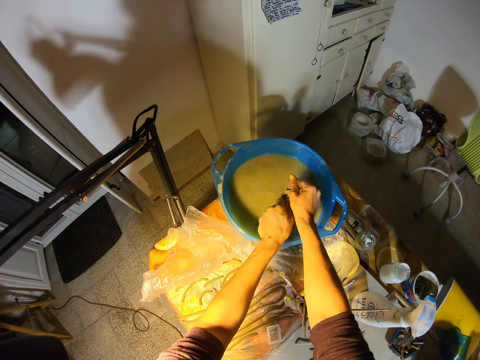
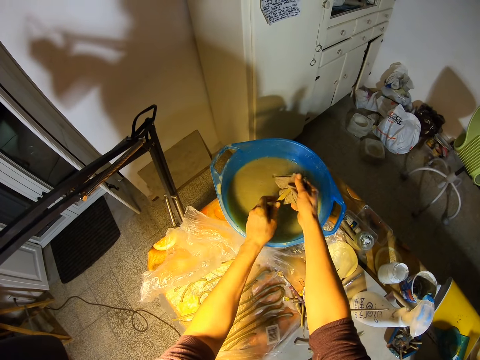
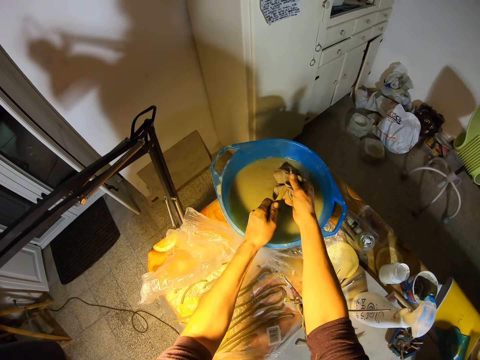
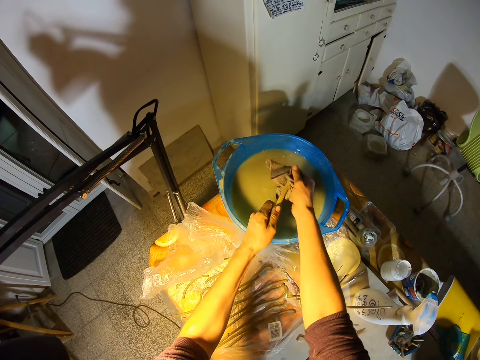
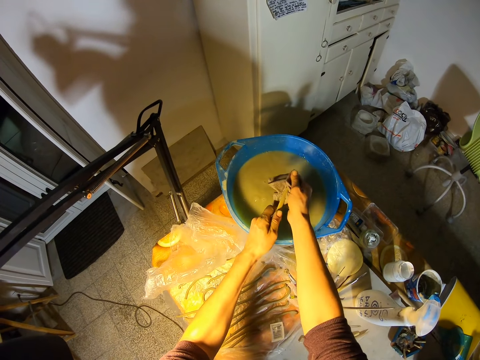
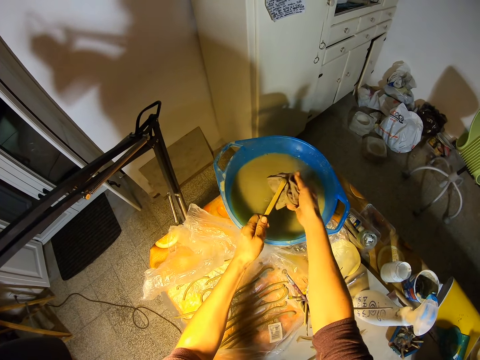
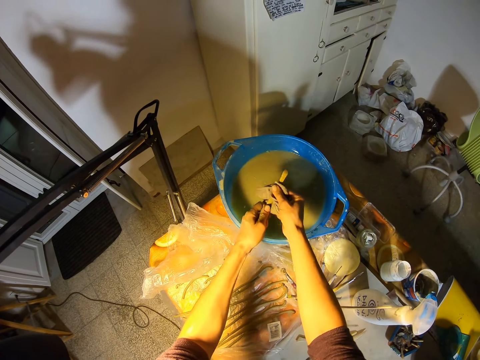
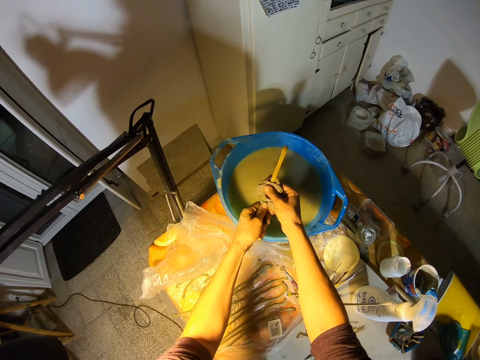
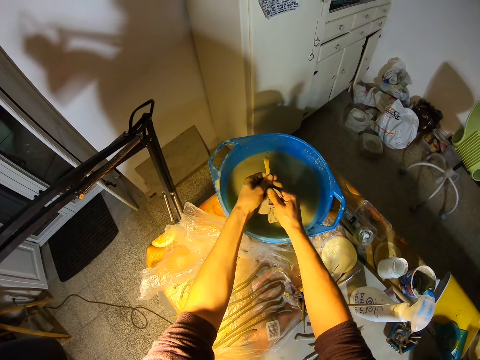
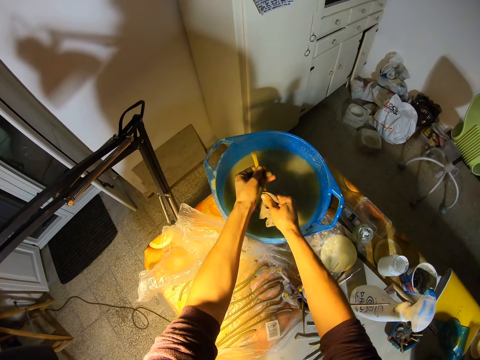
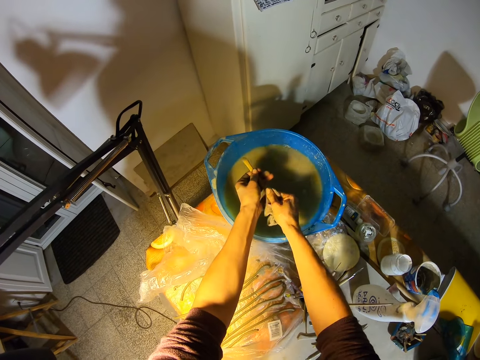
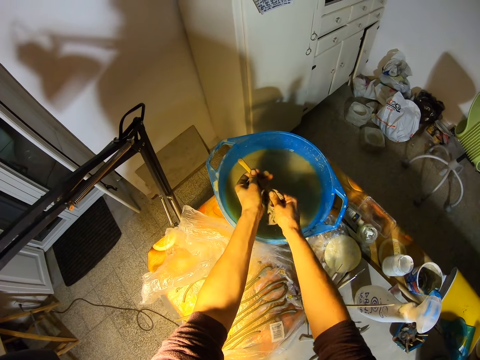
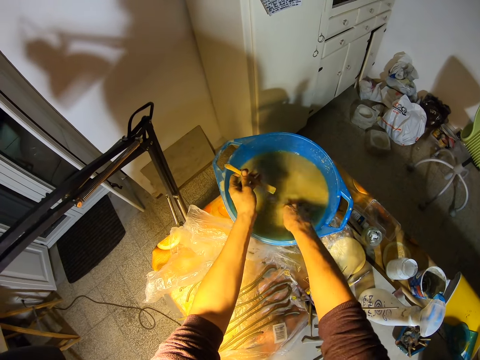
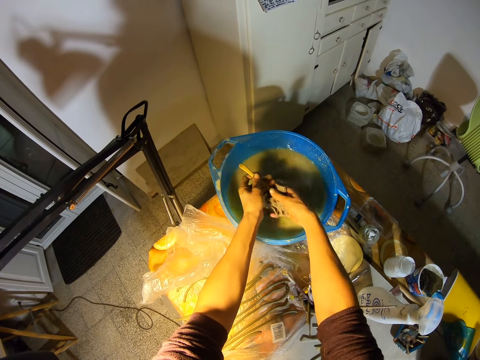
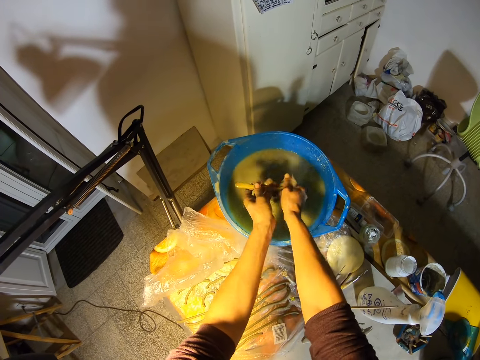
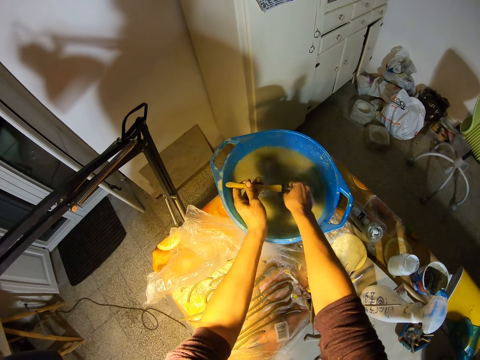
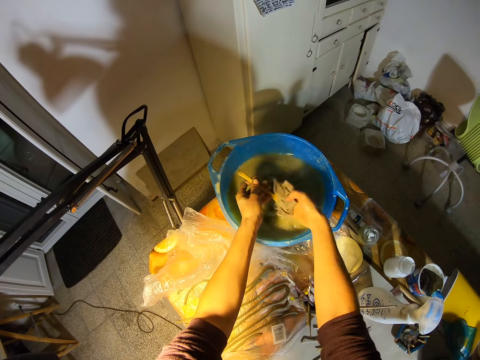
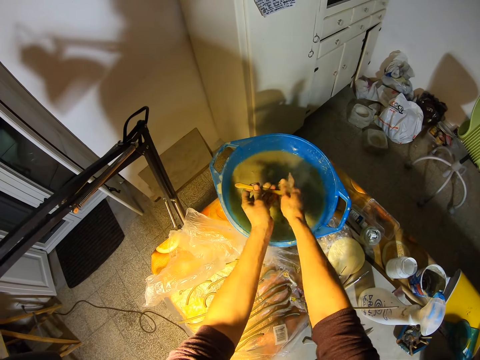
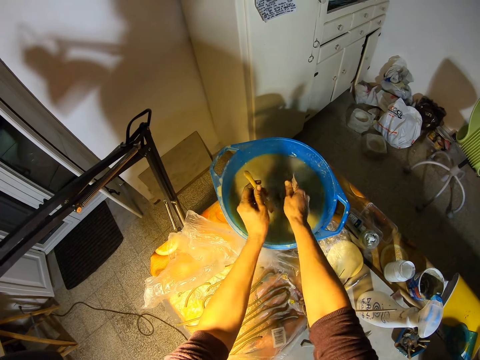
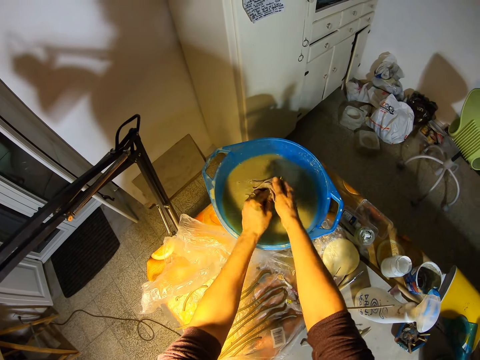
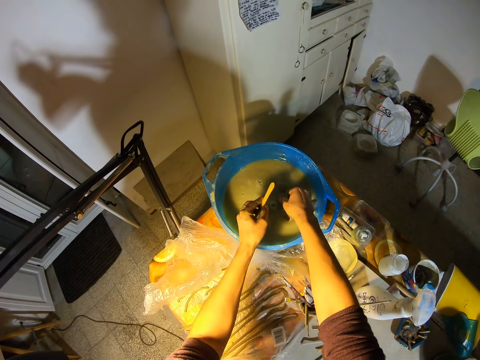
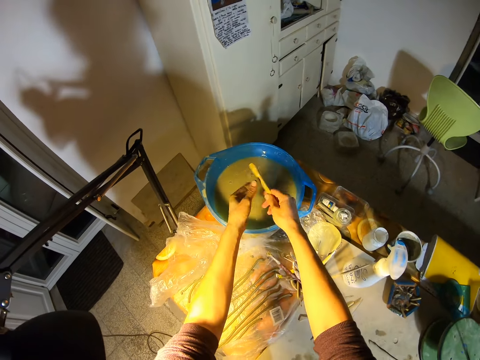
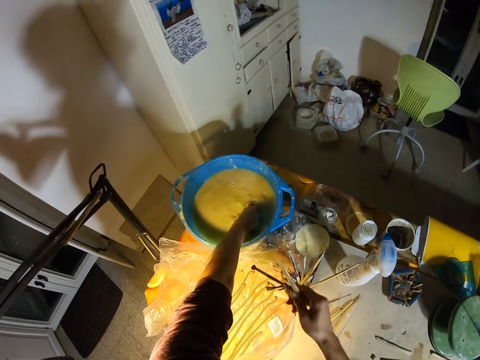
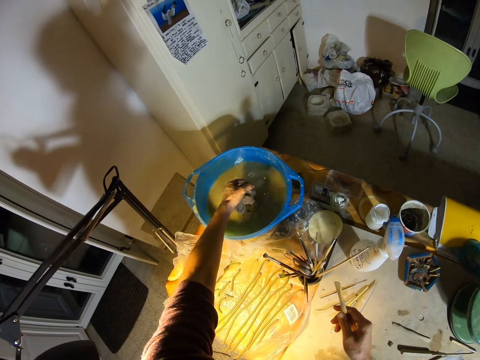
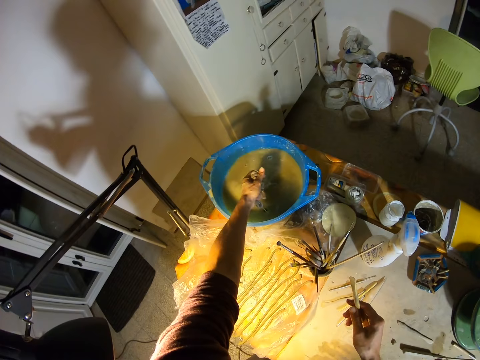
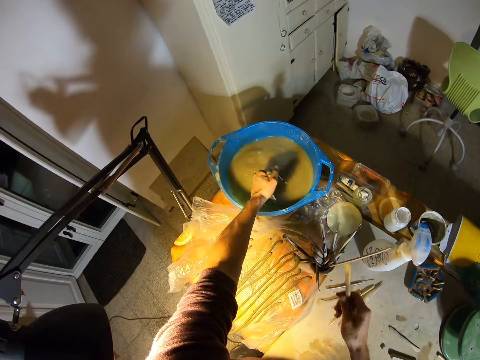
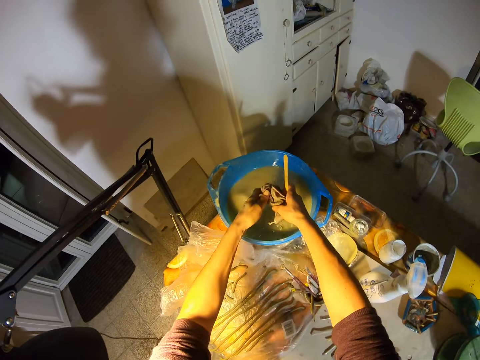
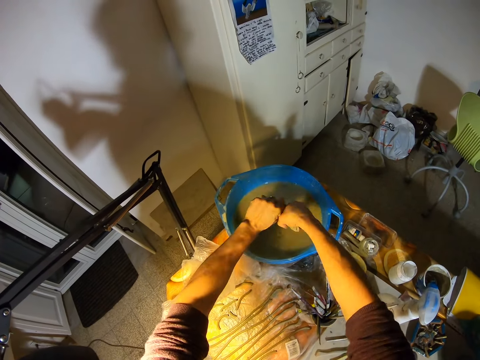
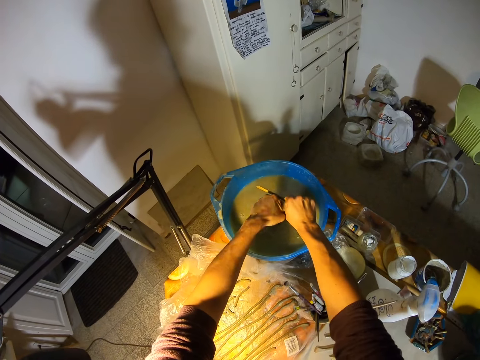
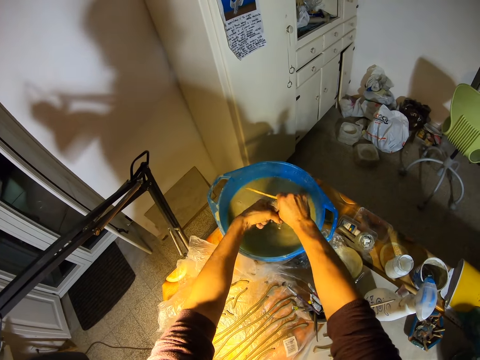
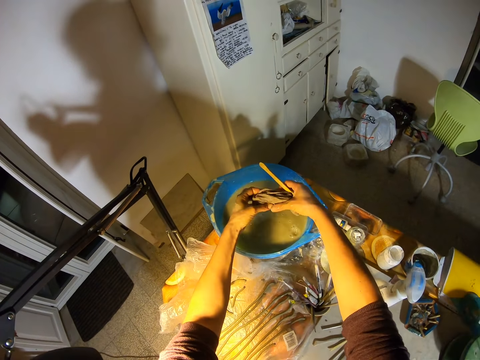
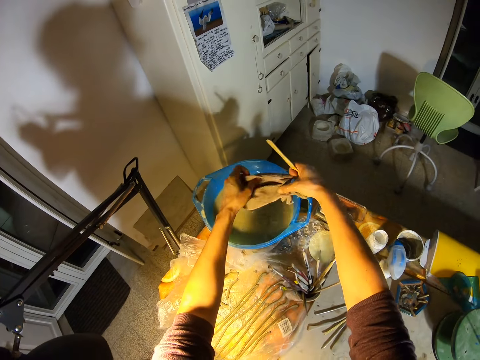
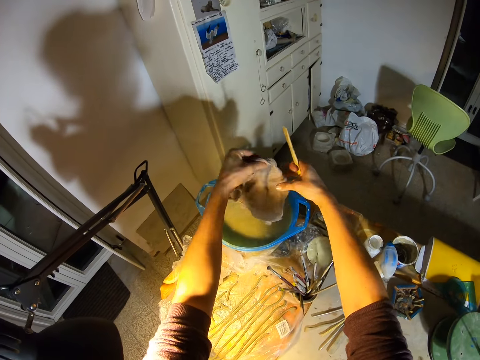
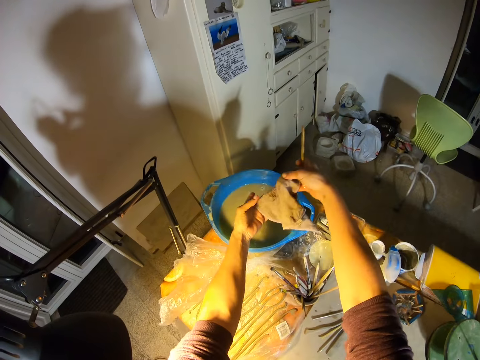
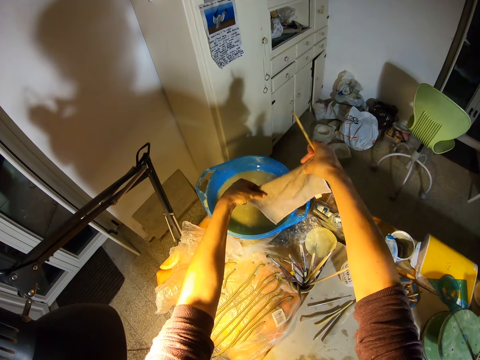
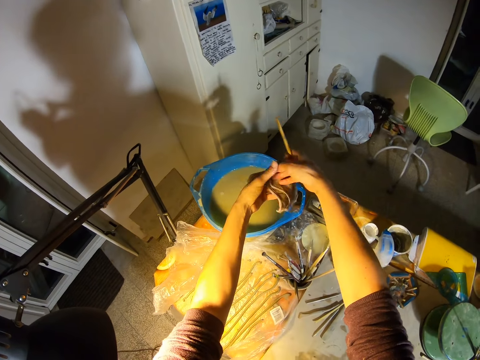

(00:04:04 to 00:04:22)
The camera wearer dips the rag in his right hand into the bowl with water. He washes the modeling tool with the rag in his right hand. He dips the rag in his right hand into the bowl with water. He washes the modeling tool with the rag in his right hand. He drops the rag into the bowl with water. He passes the modelling tool to his right hand. He holds the modelling tool with both hands. He picks the rag from the bowl of water with his left hand. He squeezes the rag with his left hand. He folds the wet rag with his left hand. He squeezes the rag with both hands. He folds the wet rag with both hands. He spreads out the rag with both hands. He adjusts the rag with both hands. He folds the rag with both hands.

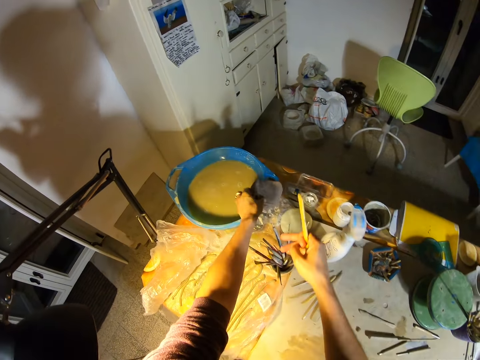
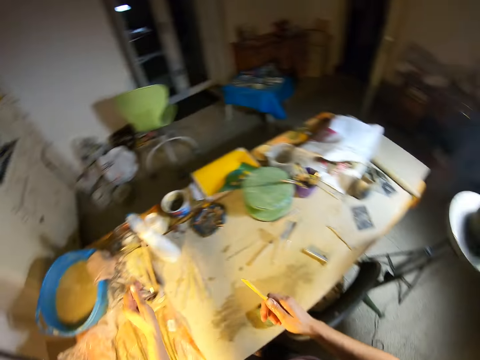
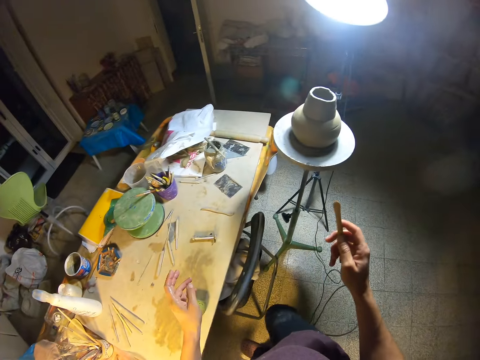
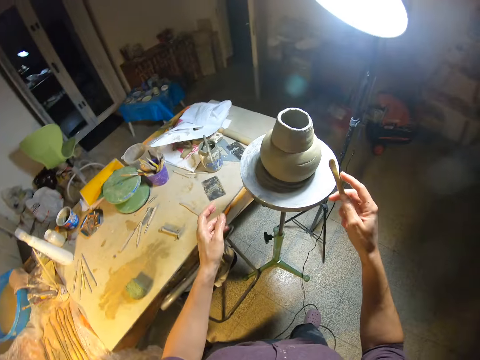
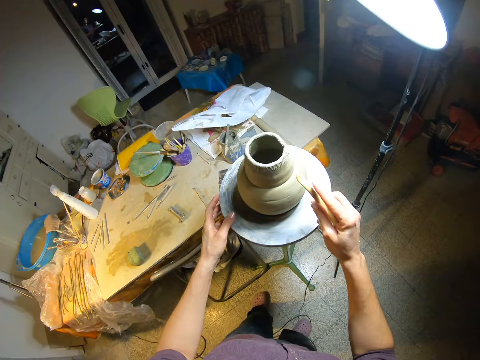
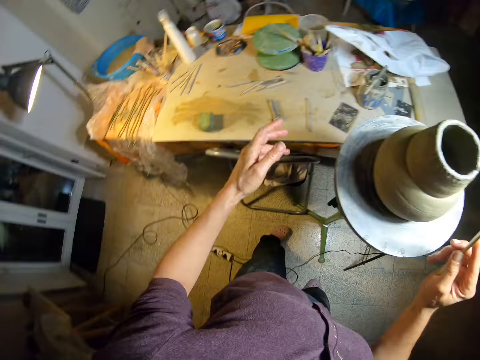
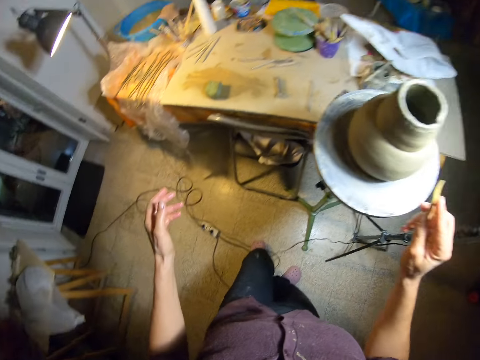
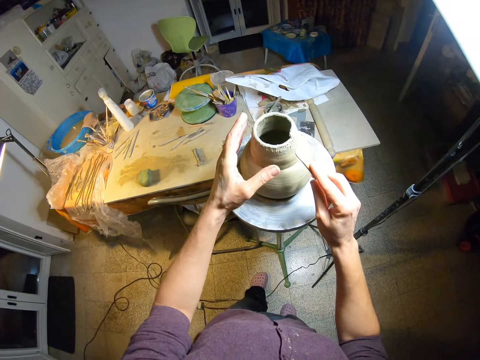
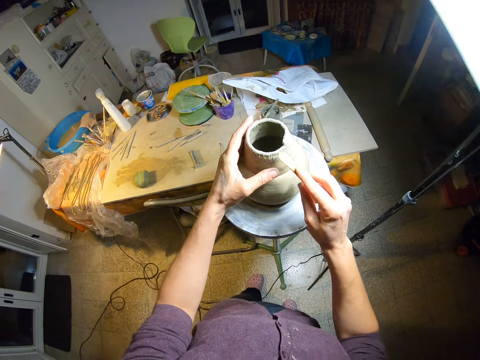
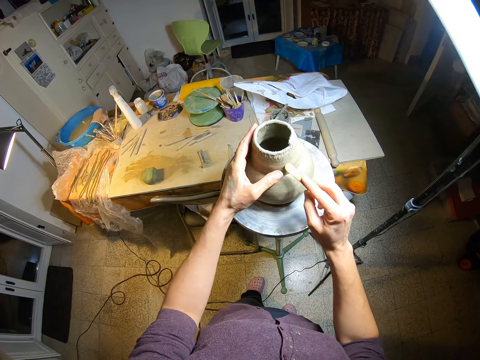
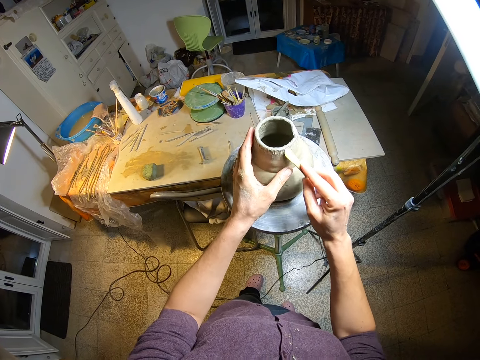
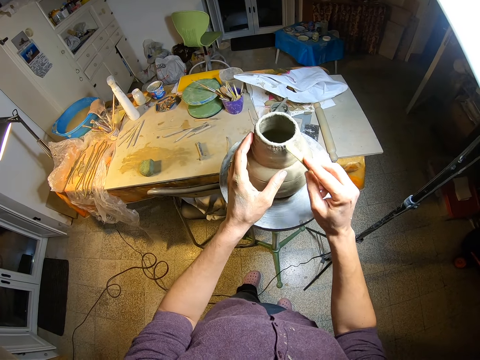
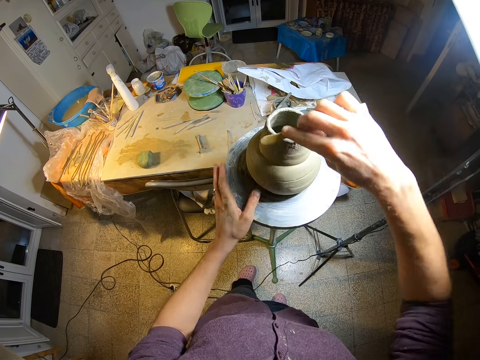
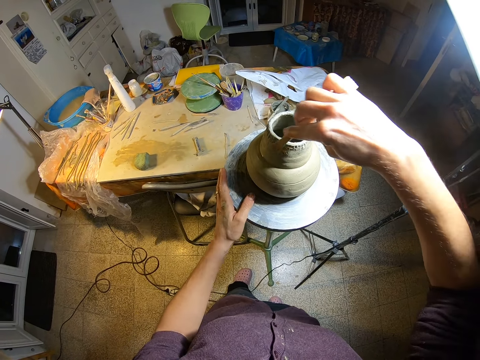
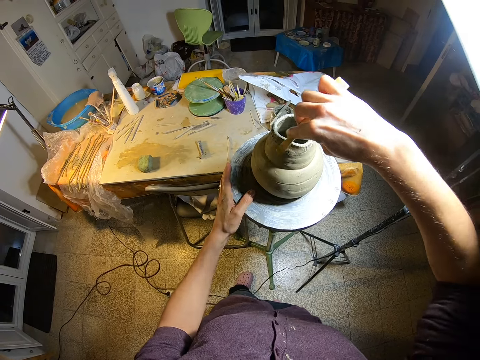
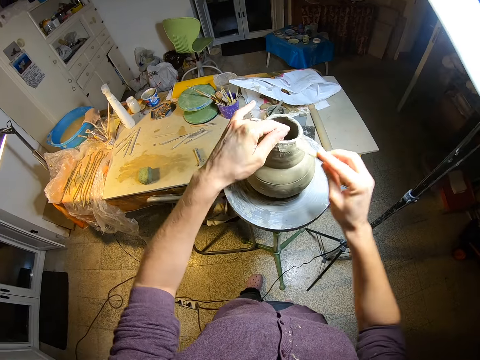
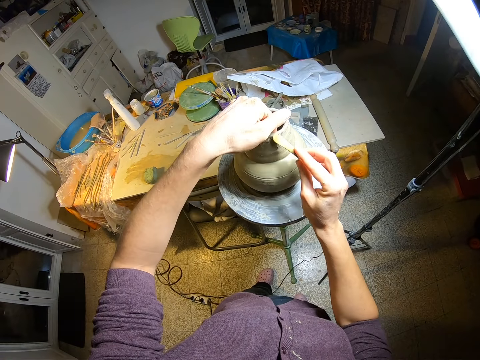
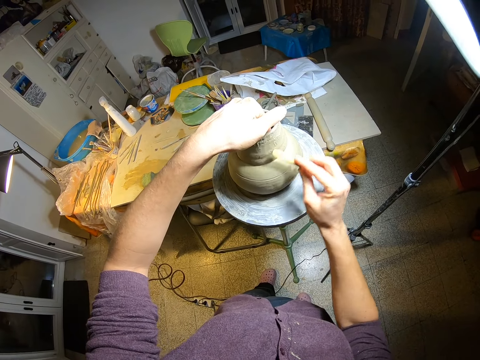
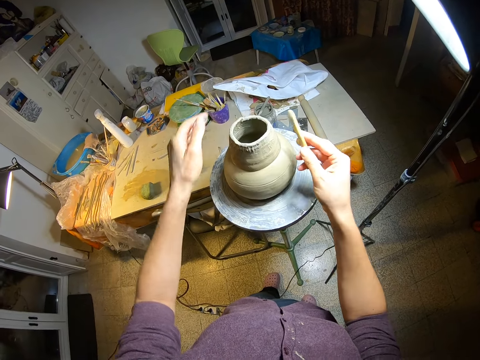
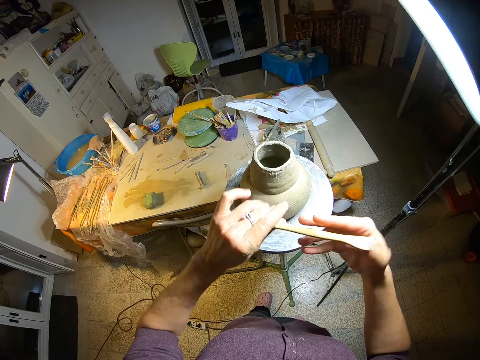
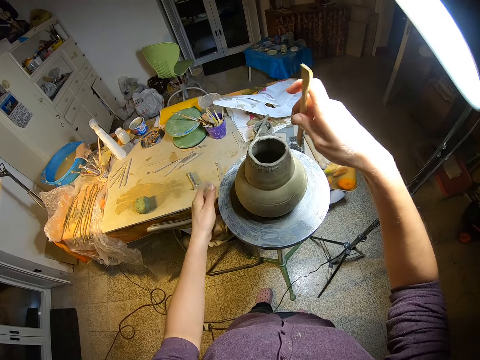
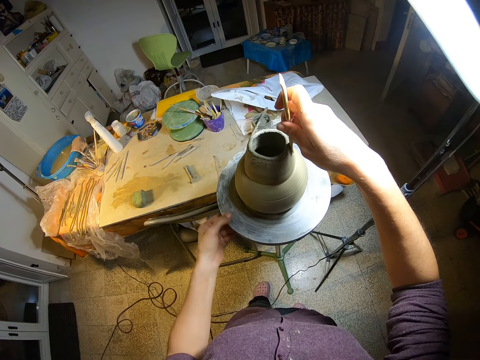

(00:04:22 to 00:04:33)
The camera wearer drops the rag on the blue bowl with his left hand. He stares around. He walks towards the pot or ceramic ware. He holds the potter's wheel with his left hand. He holds the ceramic ware with his left hand. He blends the ceramic ware with the modeling tool in his right hand. He holds the modeling tool with both hands. He flips the modeling tool in his hands. He passes the modeling tool to his right hand. He holds the potter's wheel with his left hand. He spins the potter's wheel with his left hand. He blends the ceramic ware with the modeling tool in his right hand.
